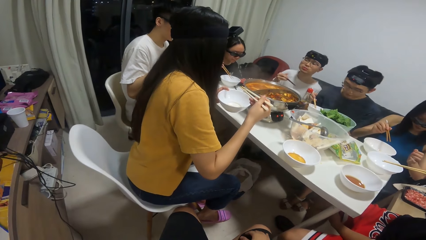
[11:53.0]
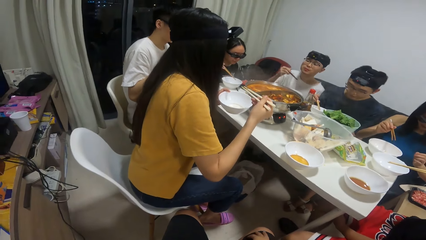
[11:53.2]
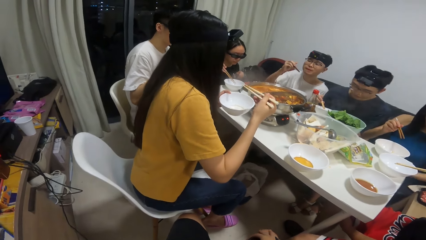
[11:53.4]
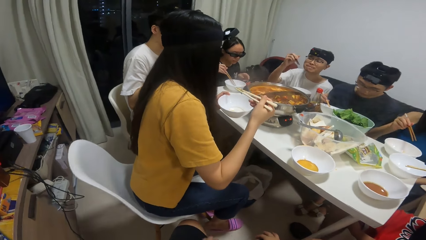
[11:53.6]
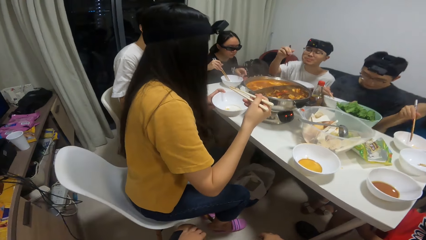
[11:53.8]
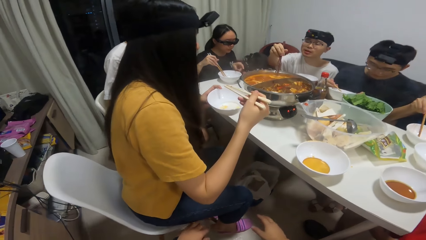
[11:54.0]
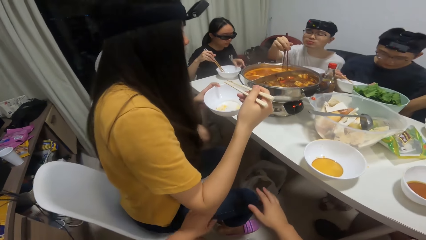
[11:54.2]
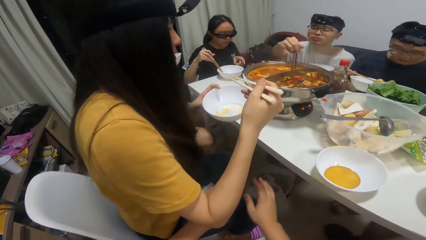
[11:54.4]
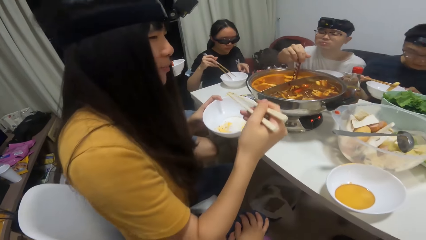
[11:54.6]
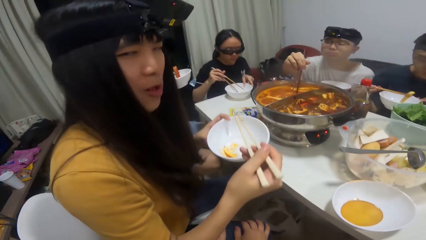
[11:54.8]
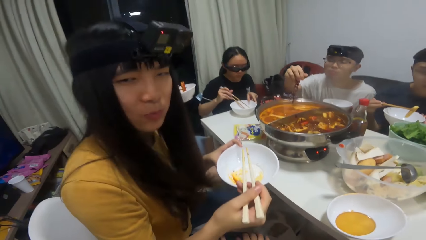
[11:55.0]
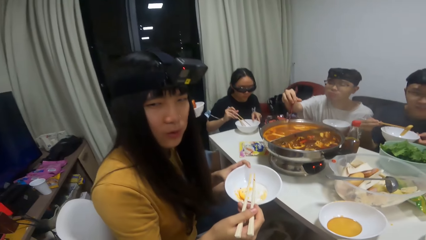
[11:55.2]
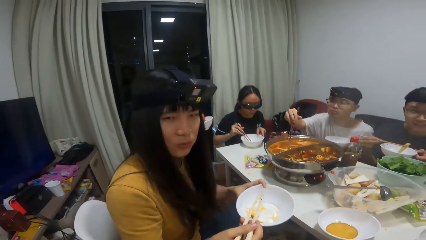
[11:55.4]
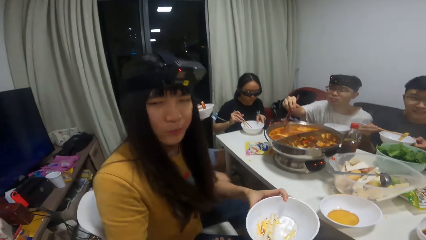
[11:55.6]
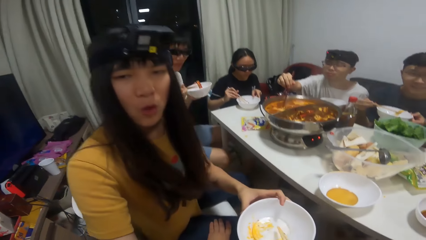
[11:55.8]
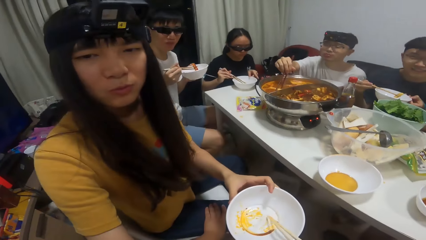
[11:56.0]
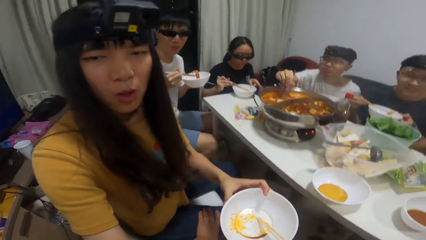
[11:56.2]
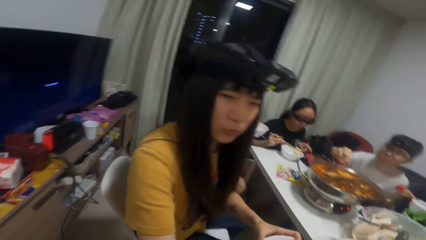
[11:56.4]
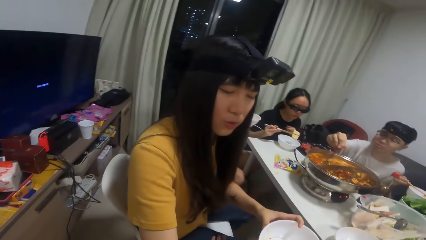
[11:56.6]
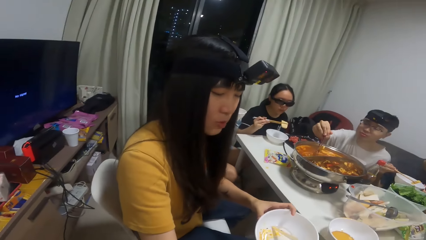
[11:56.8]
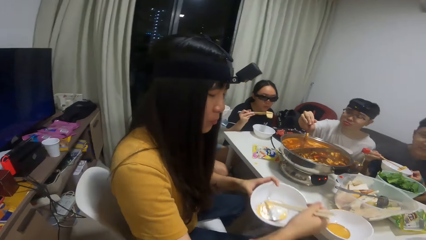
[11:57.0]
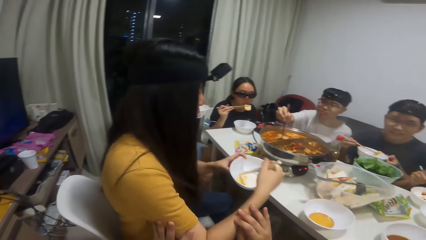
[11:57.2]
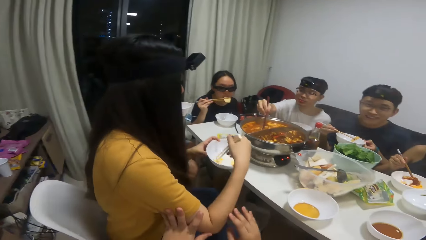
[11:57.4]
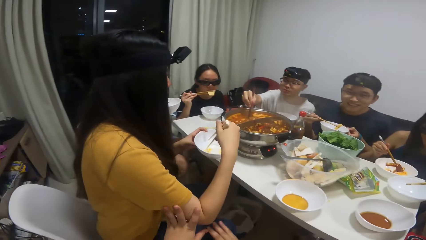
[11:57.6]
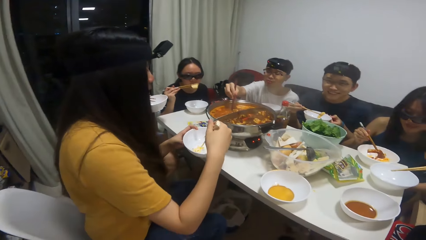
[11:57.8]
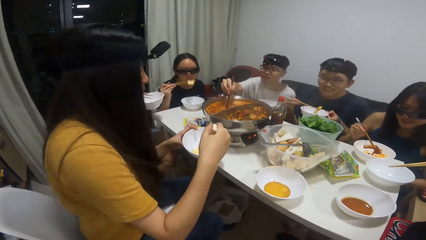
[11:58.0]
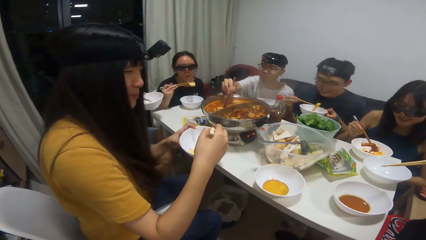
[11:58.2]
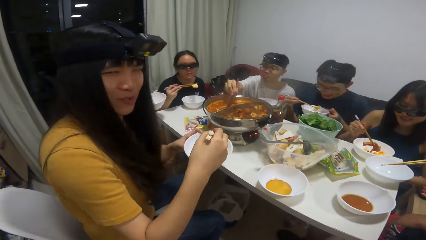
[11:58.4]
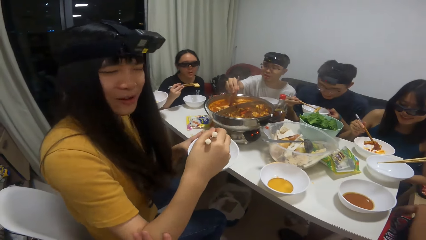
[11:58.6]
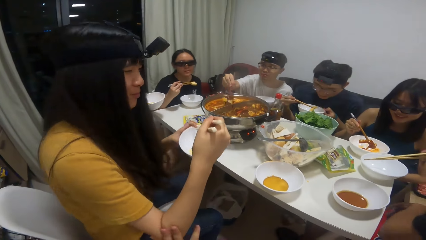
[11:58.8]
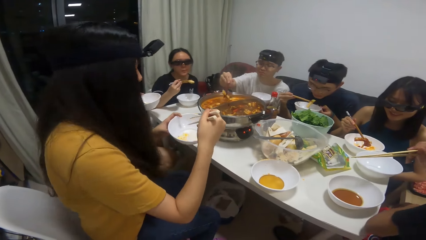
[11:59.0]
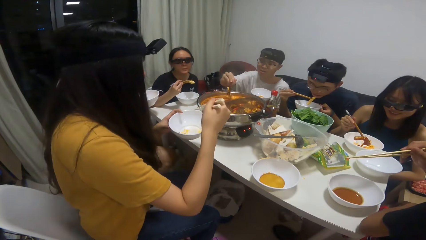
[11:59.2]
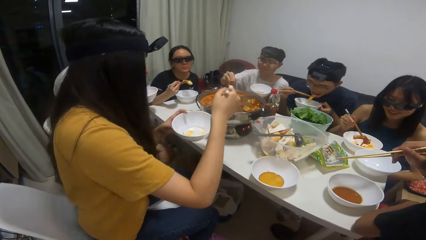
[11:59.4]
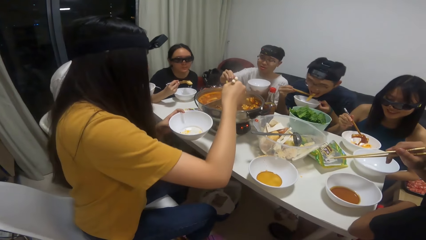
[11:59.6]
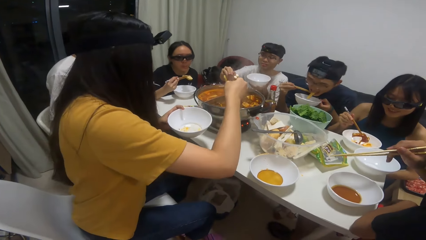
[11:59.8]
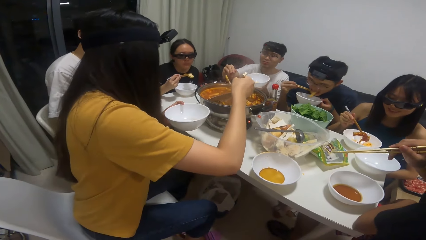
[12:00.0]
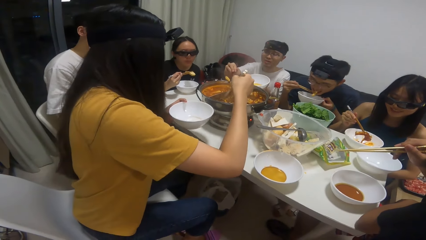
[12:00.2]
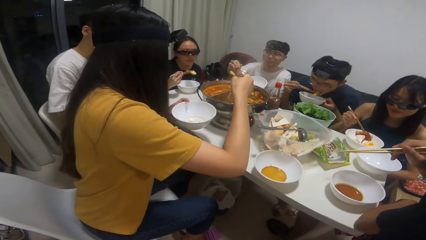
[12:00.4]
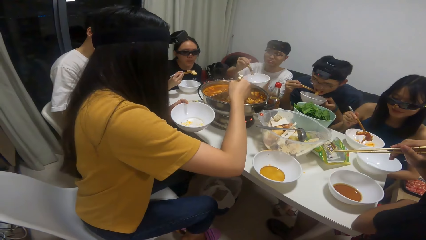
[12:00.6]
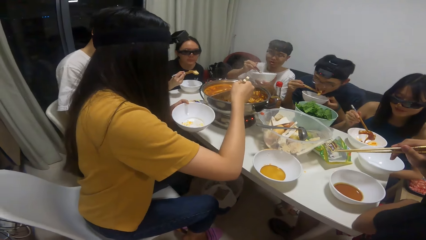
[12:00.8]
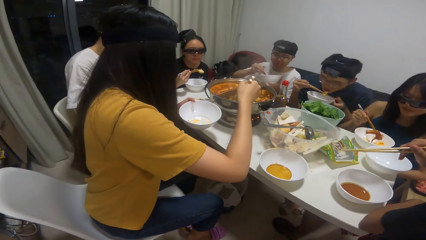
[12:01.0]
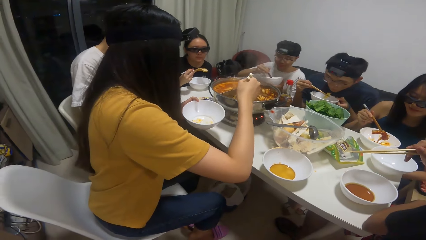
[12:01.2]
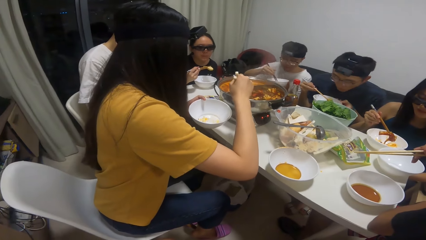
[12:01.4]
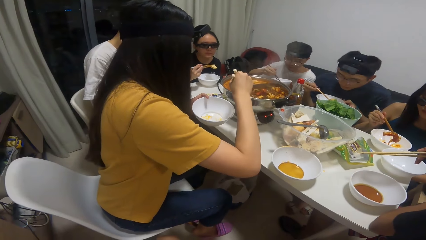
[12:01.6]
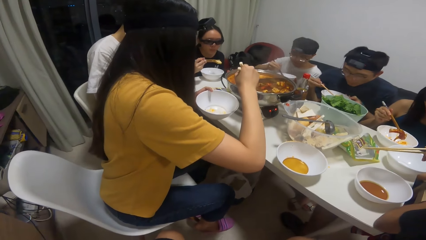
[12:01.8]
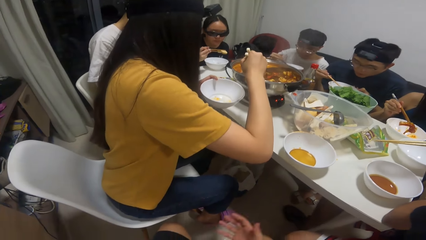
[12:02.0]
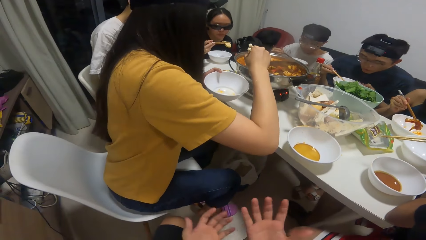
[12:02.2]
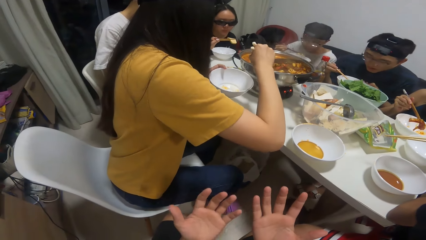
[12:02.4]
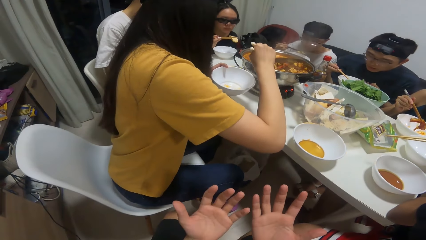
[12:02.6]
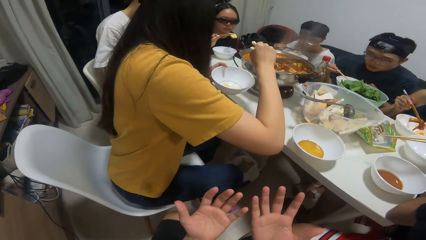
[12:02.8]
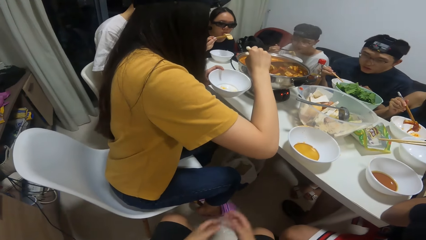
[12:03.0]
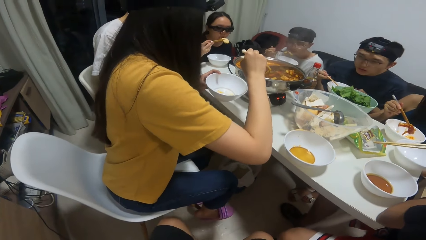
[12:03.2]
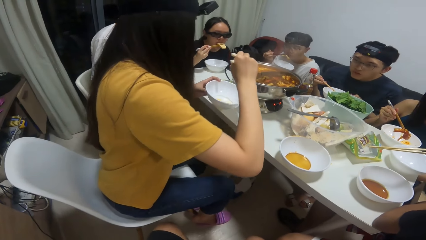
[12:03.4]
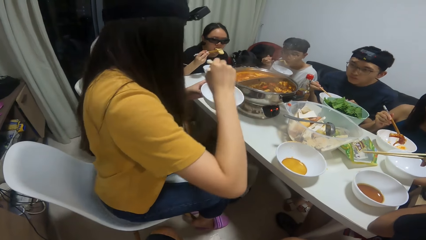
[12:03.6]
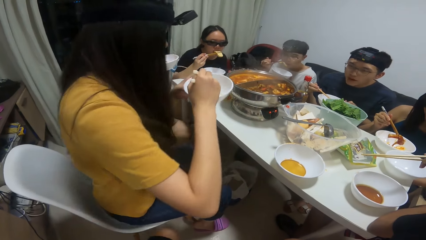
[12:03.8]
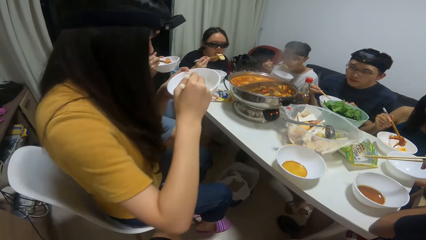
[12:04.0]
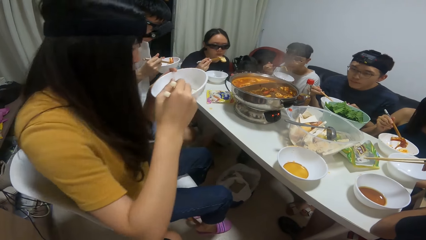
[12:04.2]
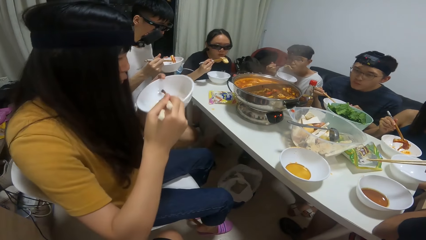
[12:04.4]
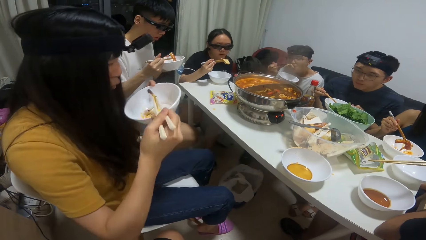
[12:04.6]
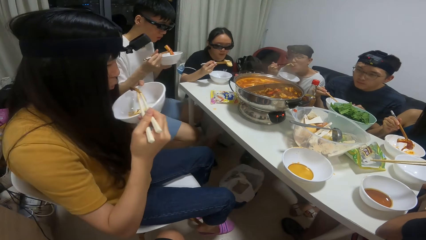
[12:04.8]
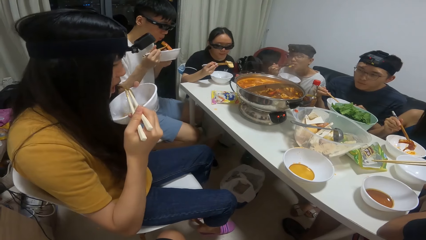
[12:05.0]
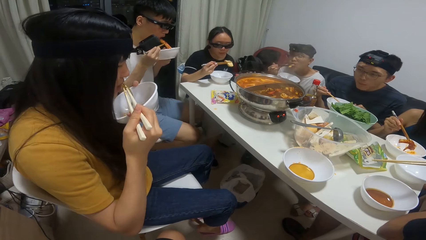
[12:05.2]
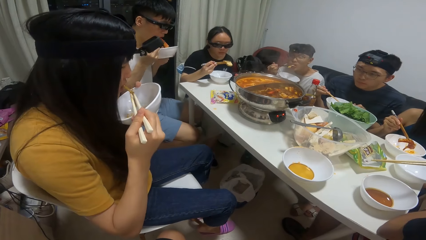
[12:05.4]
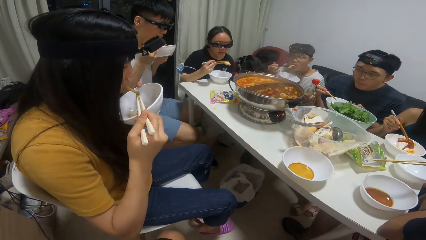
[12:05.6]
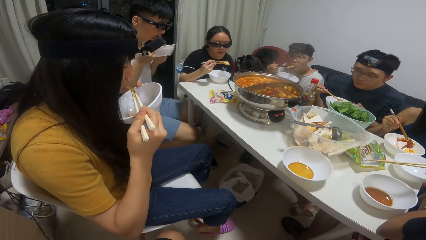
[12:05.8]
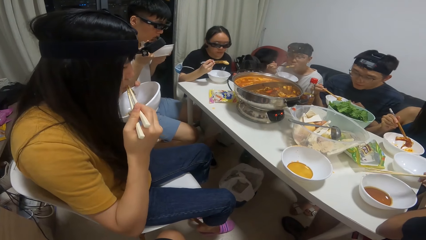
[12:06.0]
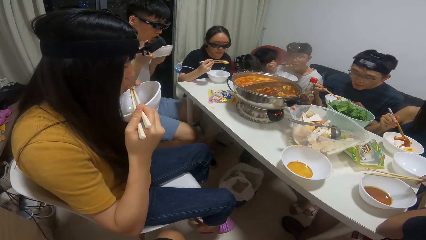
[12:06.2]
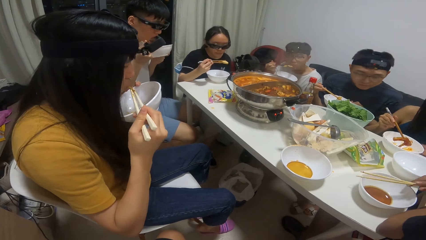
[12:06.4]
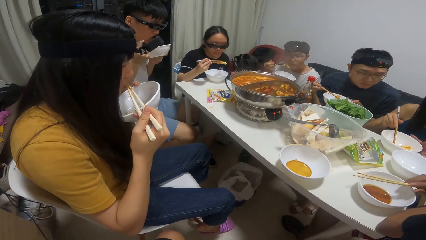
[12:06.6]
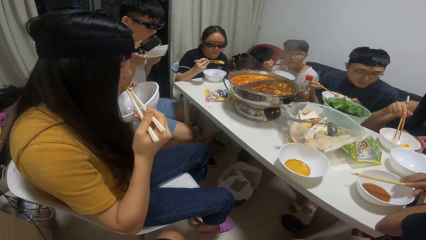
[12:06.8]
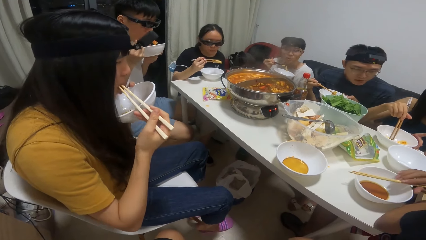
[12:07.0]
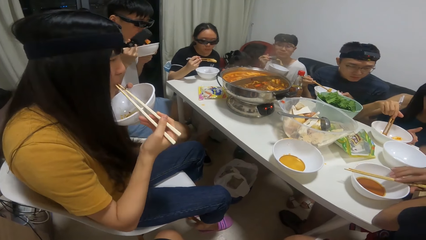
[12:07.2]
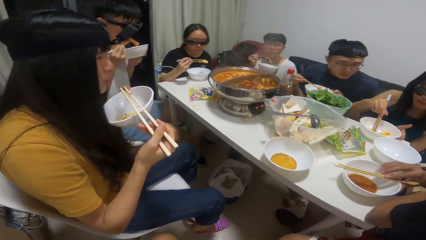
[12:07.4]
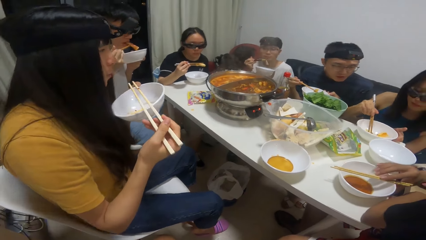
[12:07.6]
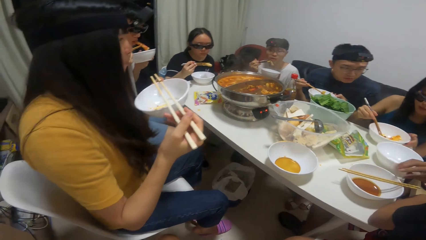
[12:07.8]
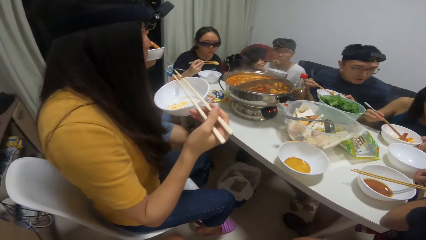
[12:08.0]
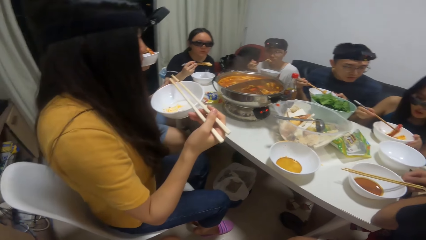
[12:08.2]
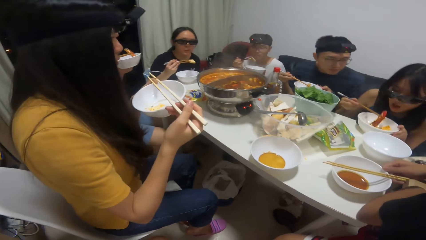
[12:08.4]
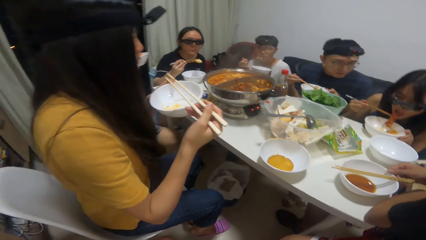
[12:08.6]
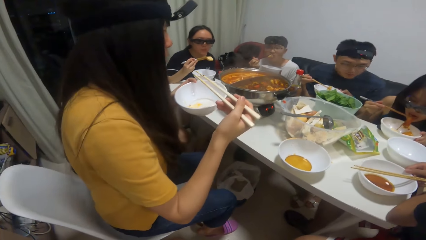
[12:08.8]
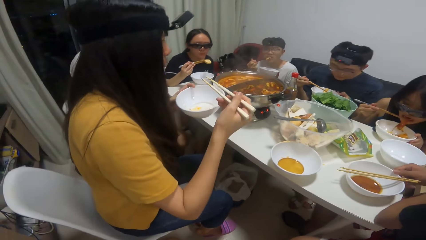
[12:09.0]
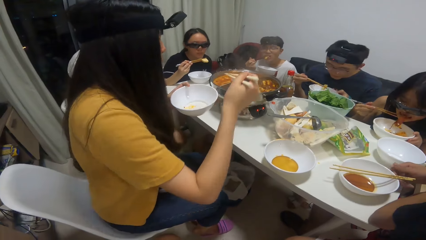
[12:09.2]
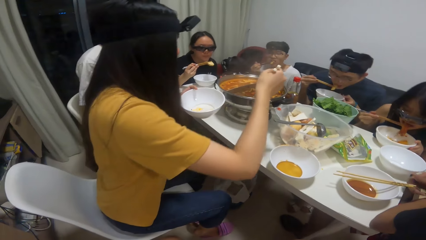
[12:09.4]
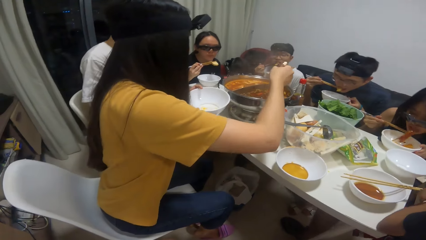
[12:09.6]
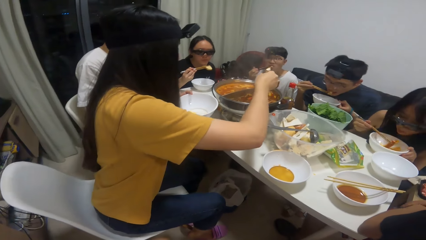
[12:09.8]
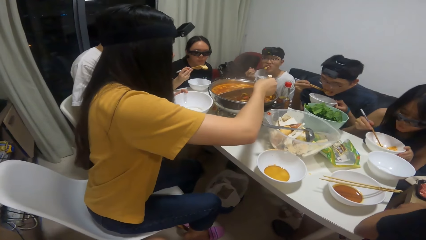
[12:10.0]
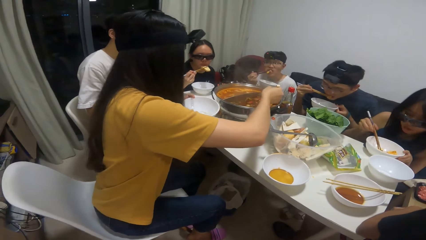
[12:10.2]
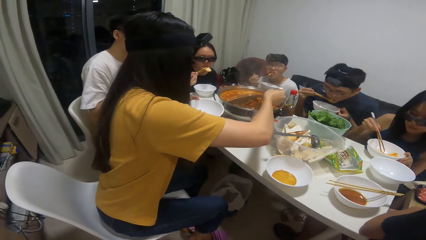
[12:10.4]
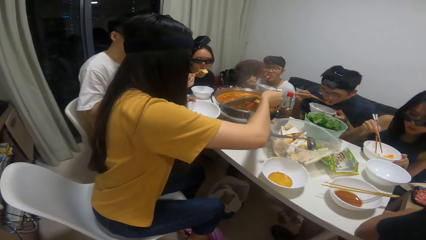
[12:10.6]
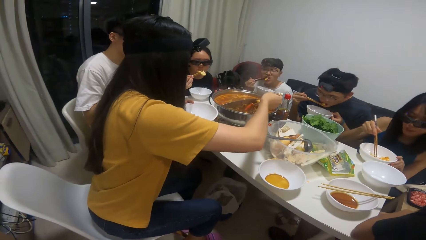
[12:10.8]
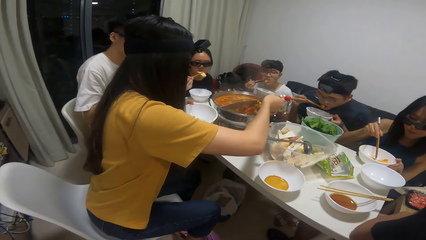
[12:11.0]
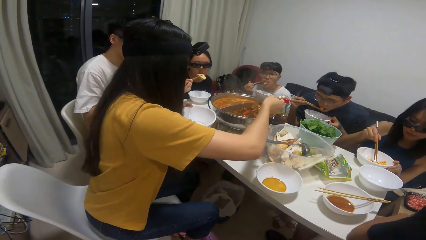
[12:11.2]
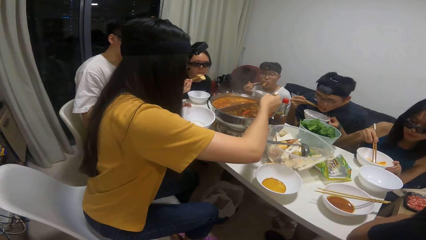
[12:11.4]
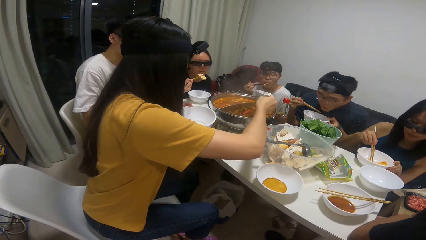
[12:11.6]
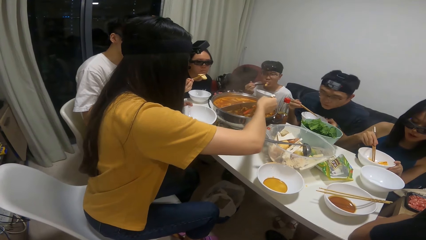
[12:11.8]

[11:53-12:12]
The man serves food inside the plate on the table with the chopstick in his right hand. The camera wearer talks to a person. The woman serves food inside the plate in her hand with the chopstick in her right hand. The man eats food with the chopstick in his right hand. The woman eats food with the chopstick in her right hand. The camera wearer looks around. The woman serves food inside the plate in her hand with the chopstick in her right hand.
